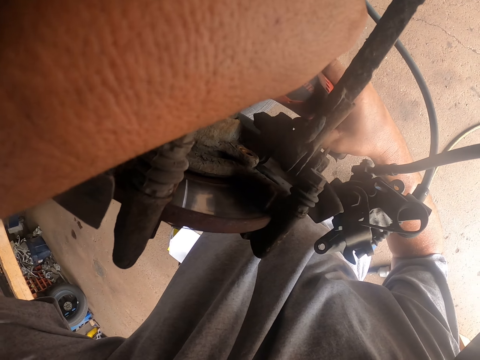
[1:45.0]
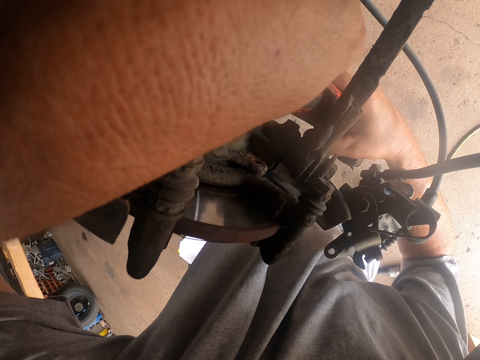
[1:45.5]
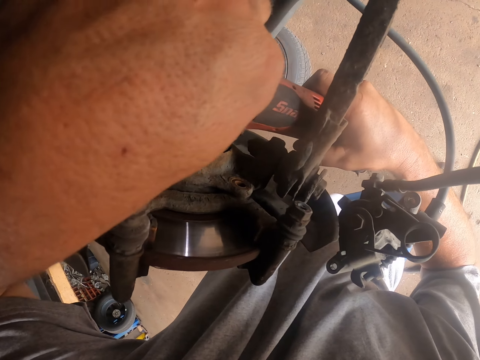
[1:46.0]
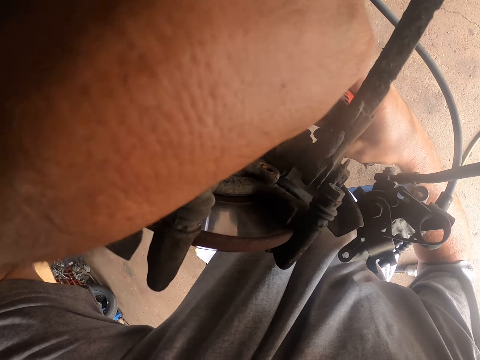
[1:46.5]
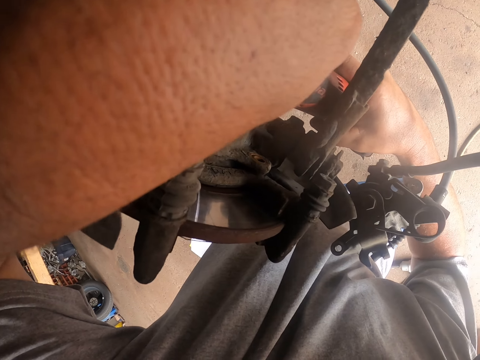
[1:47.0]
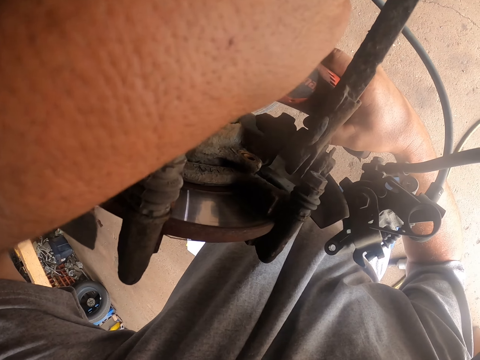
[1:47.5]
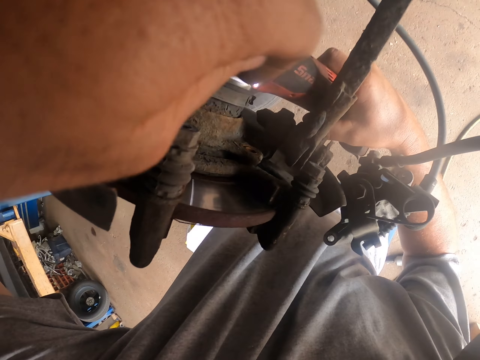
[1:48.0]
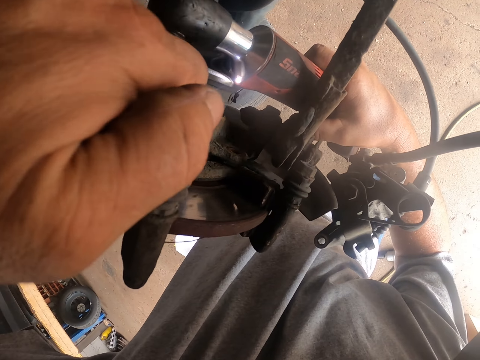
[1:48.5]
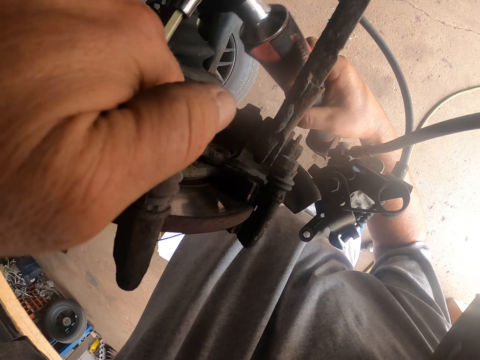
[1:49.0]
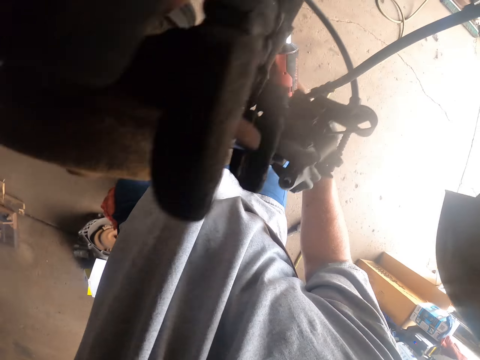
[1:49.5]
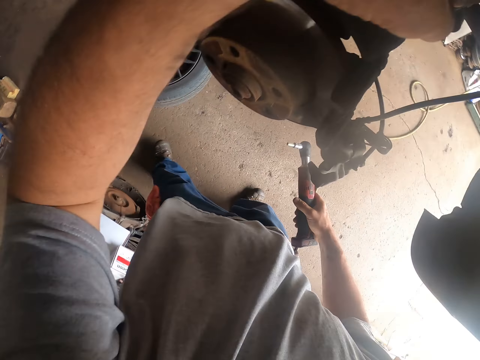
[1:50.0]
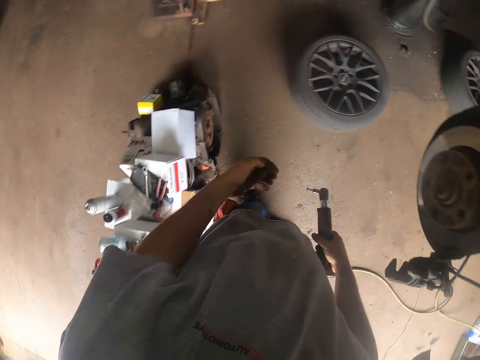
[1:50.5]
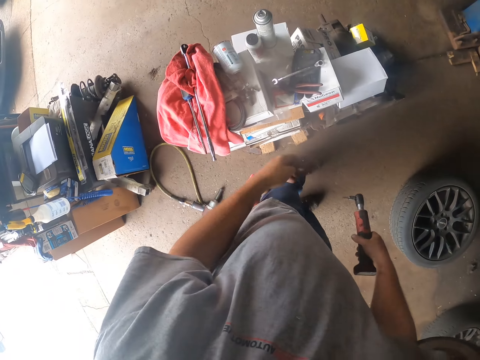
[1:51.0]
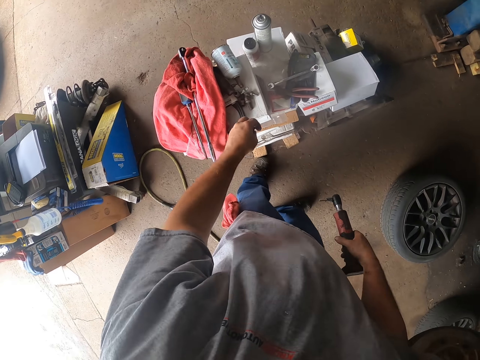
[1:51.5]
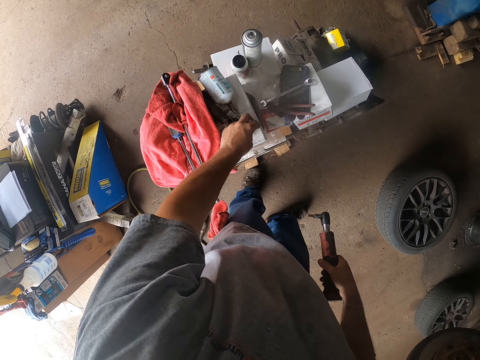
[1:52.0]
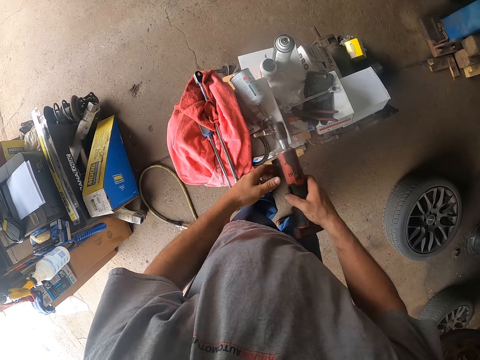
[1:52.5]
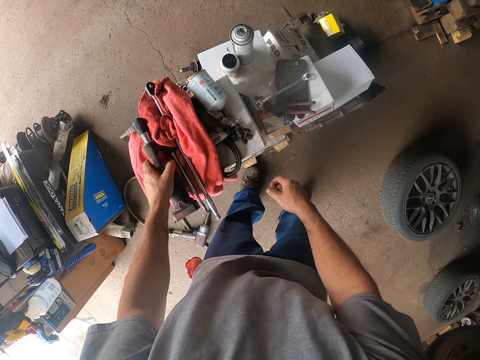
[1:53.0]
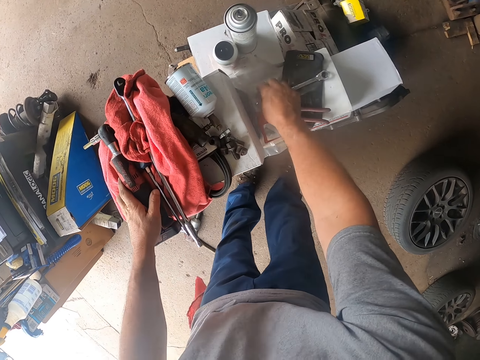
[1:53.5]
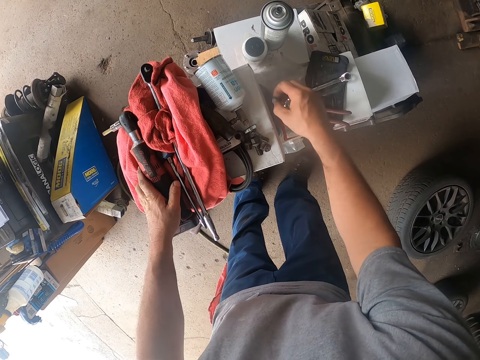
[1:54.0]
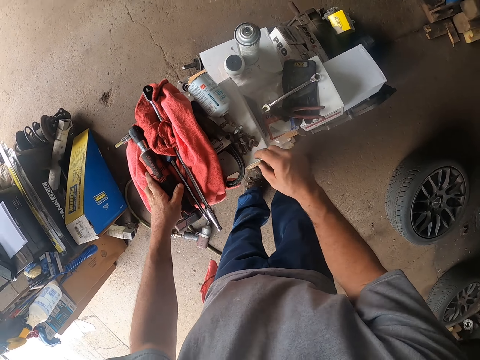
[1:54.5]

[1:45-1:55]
The camera wearer moves from the brake disc. They put bolts on the surface. They take the torque wrench from the right hand. They place the torque wrench on the surface. They take a bolt. They place the bolt on the surface.

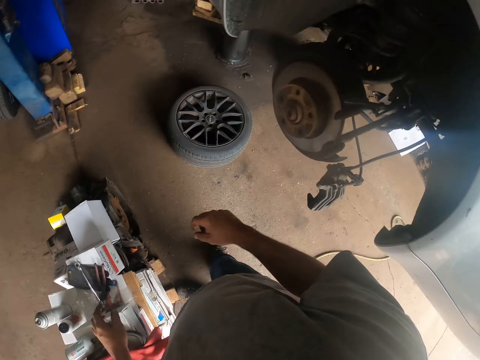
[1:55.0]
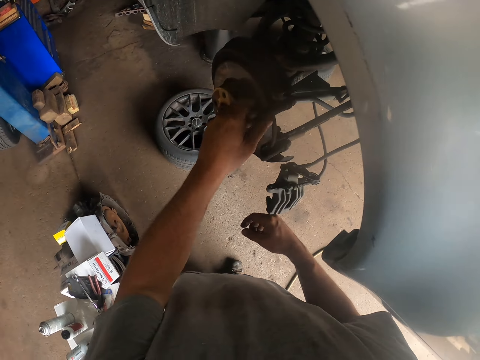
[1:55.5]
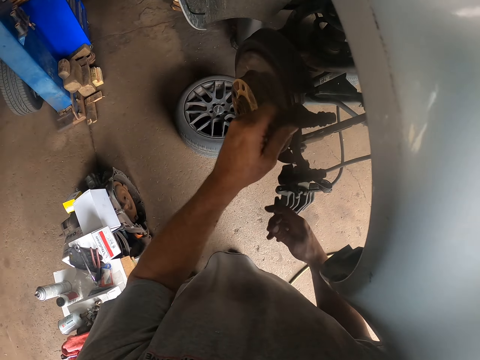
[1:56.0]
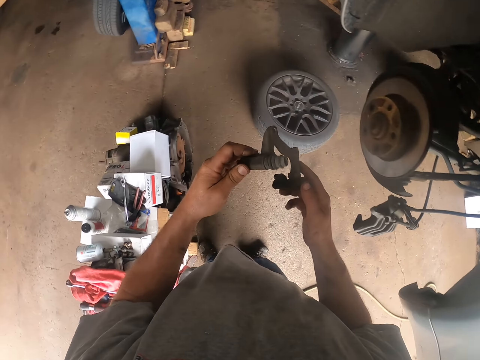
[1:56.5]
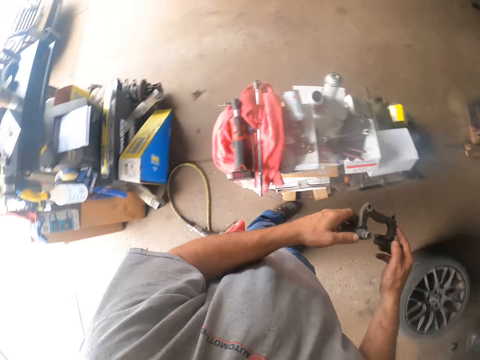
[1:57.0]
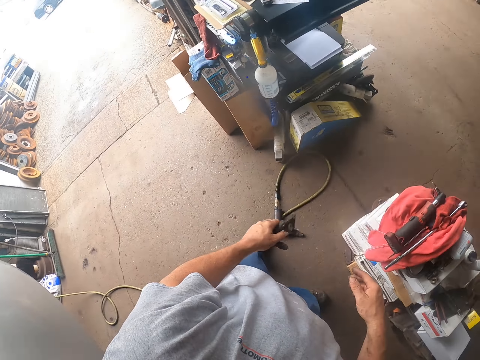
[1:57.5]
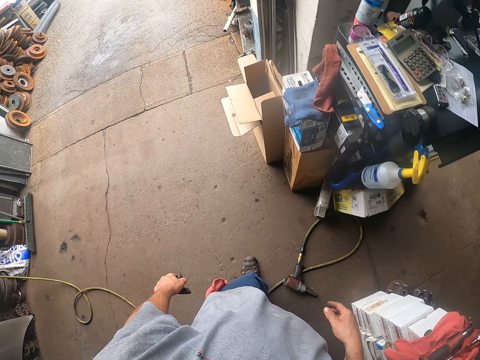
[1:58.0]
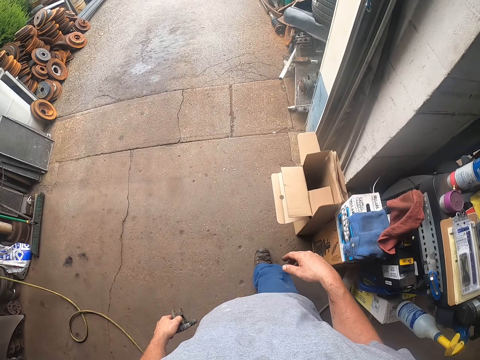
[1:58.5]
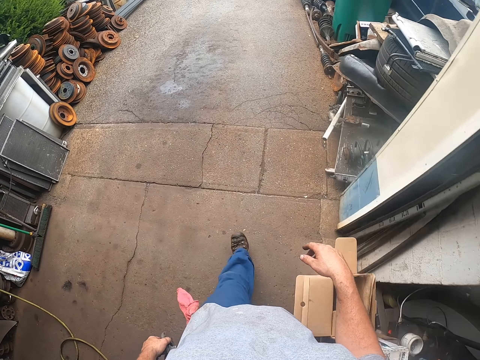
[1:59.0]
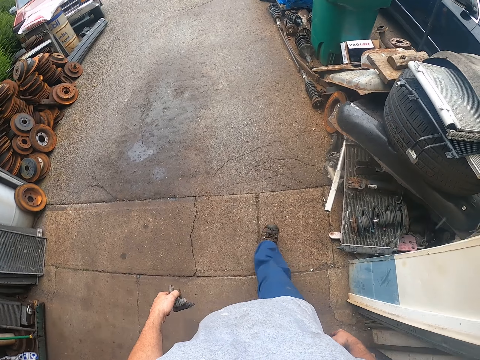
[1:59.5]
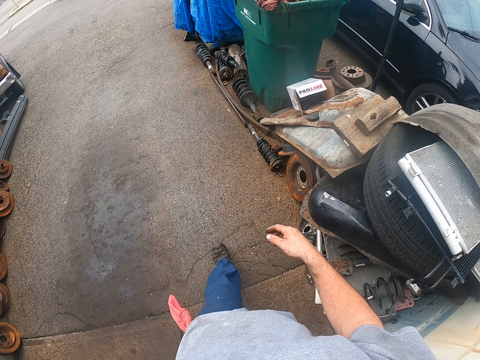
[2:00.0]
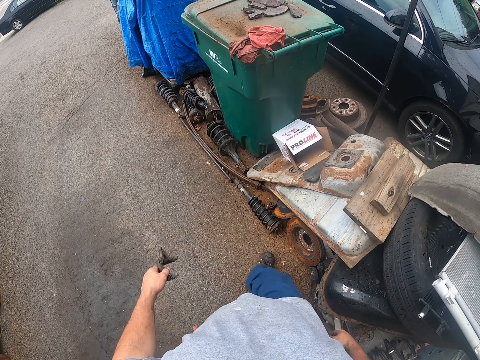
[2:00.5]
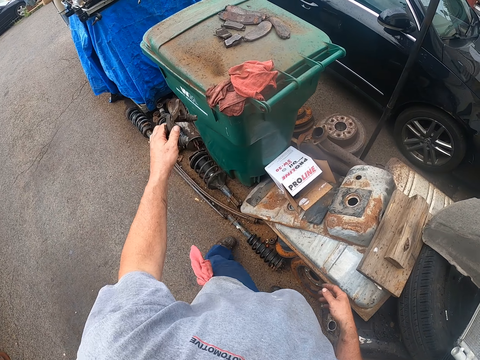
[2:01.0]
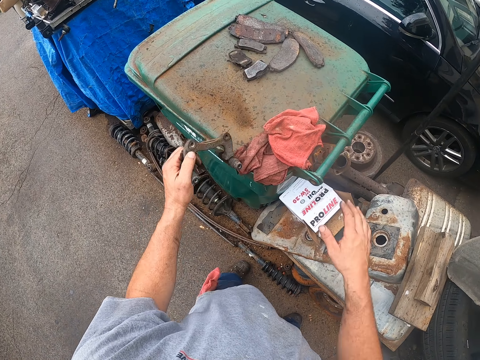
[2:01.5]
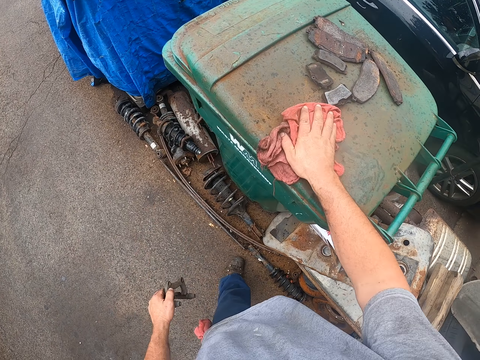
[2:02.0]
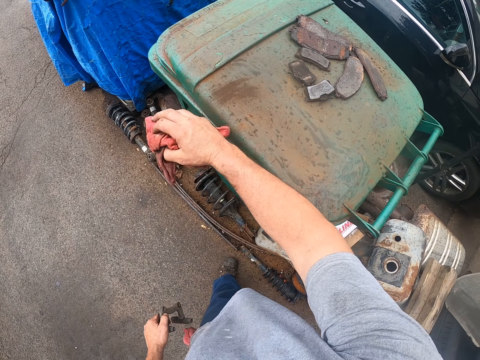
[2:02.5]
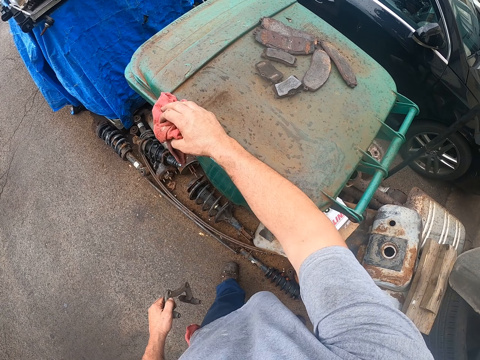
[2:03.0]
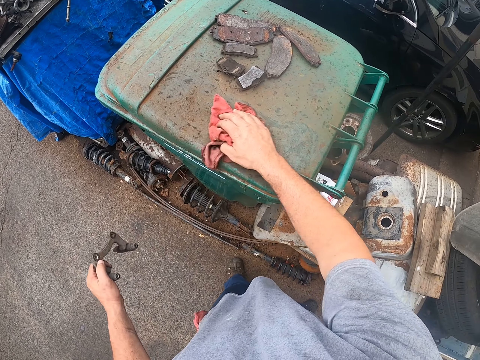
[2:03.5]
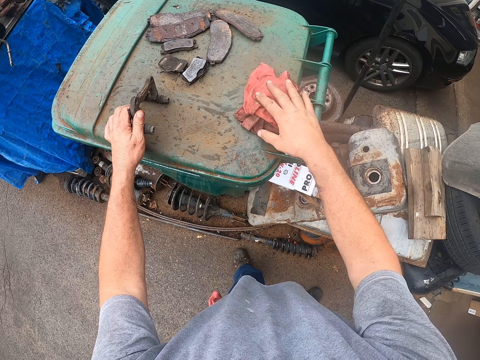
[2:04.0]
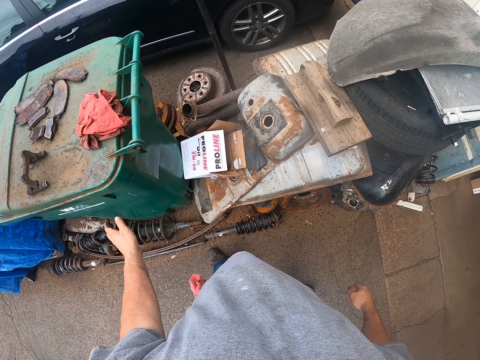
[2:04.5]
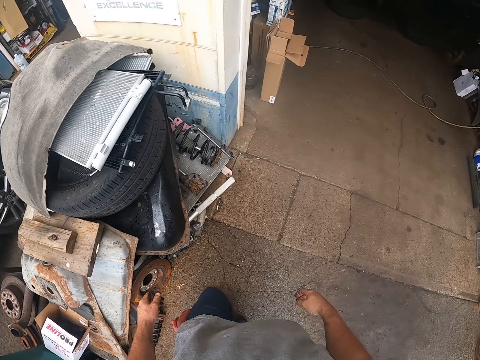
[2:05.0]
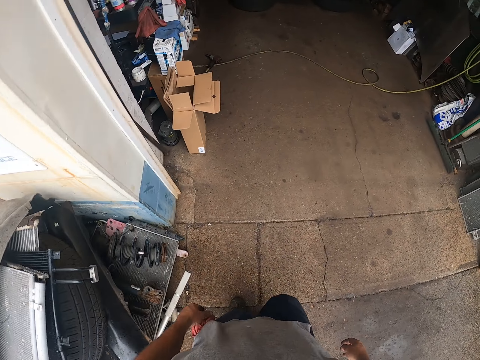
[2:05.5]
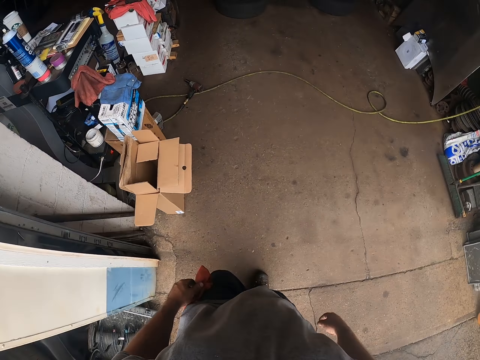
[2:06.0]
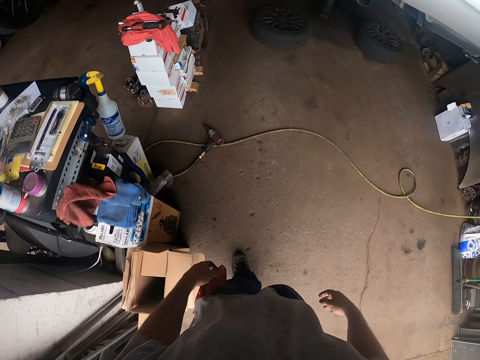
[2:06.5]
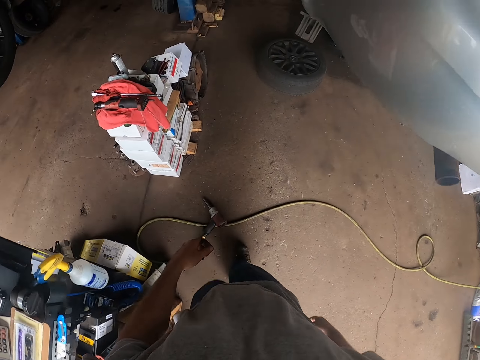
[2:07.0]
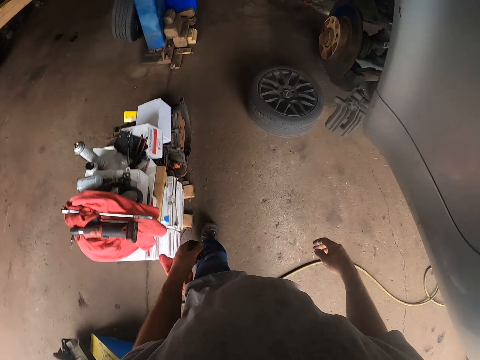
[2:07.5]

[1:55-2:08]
The camera wearer turns to the vehicle. They remove part of the brake disc. They hold the part of the brake disc in the left hand. They walk in the garage. They move the left hand on the dustbin. They wipe the dustbin with a fabric. They place the part of the brake disc on top of the dustbin. They place the fabric on top of the dustbin. They walk in the garage.

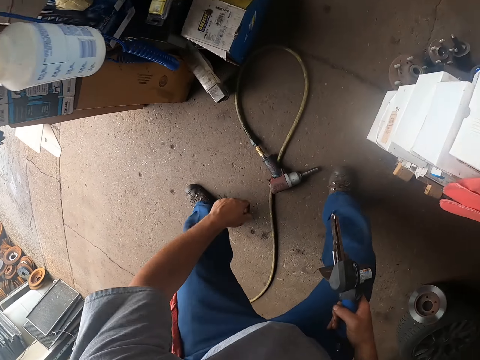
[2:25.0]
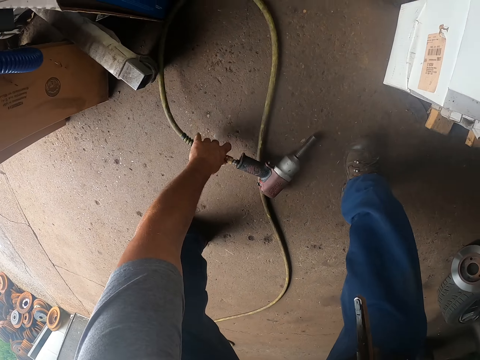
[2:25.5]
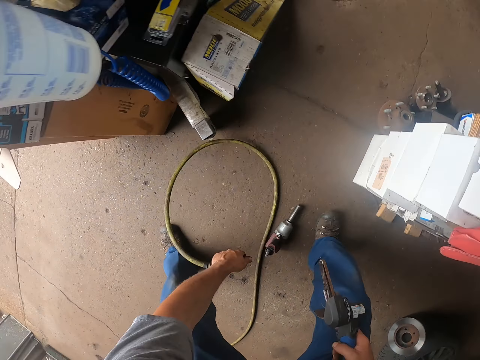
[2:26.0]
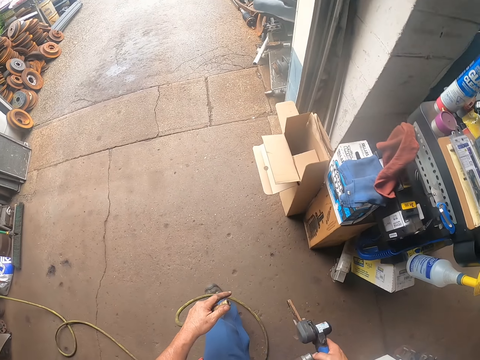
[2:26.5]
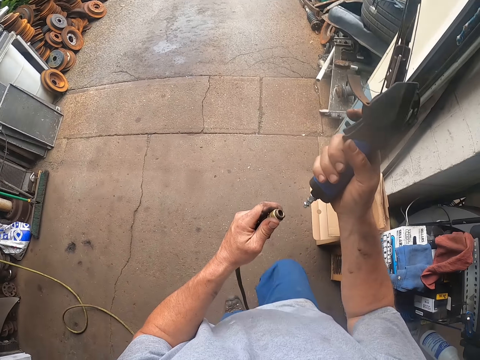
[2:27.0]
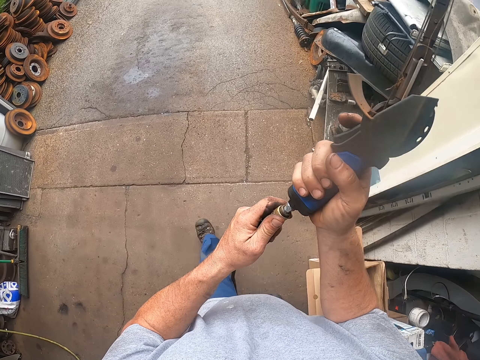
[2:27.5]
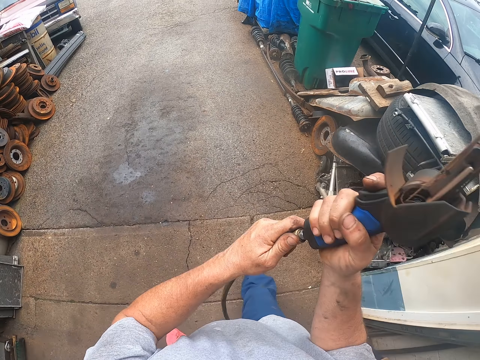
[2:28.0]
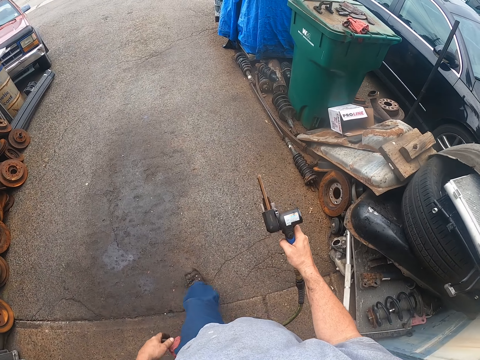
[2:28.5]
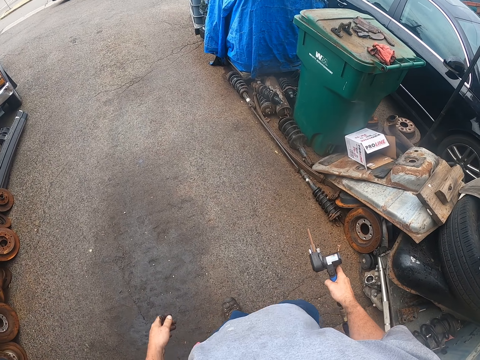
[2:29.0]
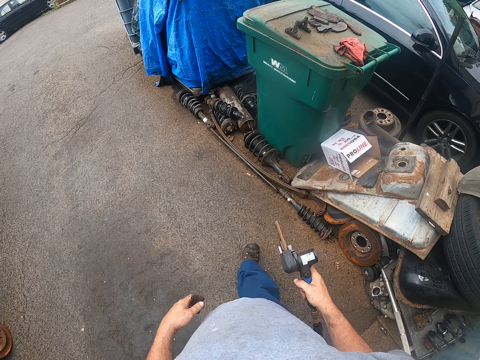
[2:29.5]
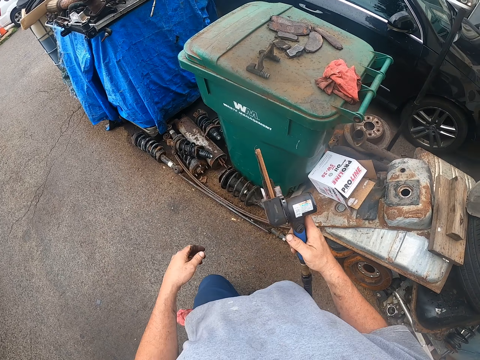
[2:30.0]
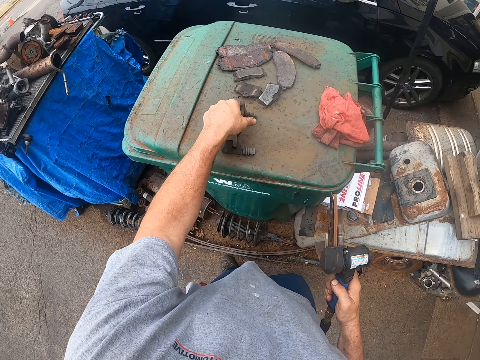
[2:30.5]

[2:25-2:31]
The camera wearer picks up a pipe or pump. They fix the rust remover on the pump, connect the pipe to the pressure blower and walk on.
